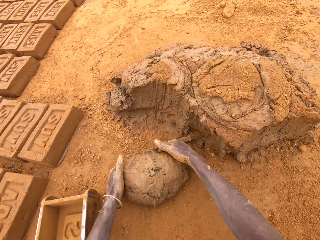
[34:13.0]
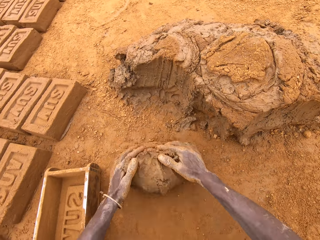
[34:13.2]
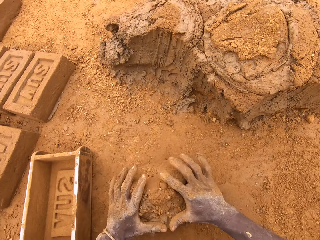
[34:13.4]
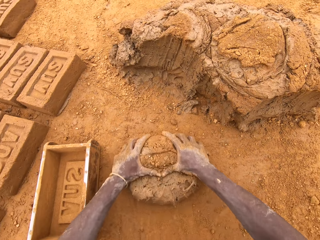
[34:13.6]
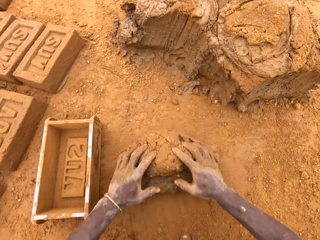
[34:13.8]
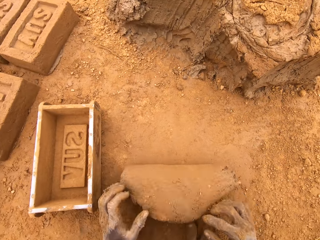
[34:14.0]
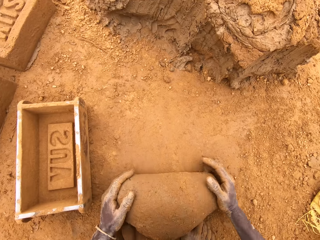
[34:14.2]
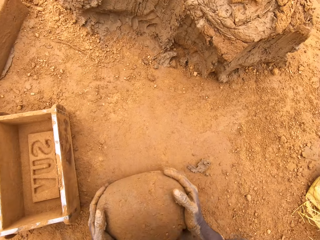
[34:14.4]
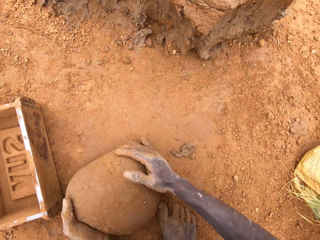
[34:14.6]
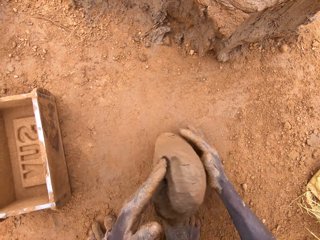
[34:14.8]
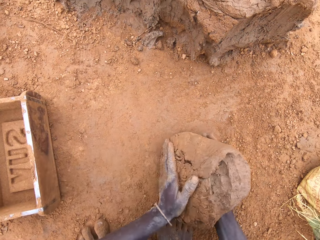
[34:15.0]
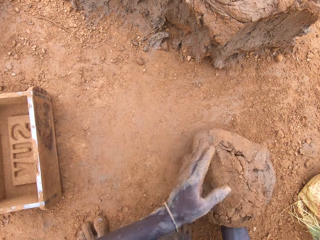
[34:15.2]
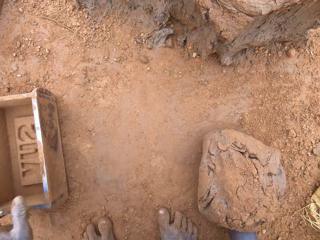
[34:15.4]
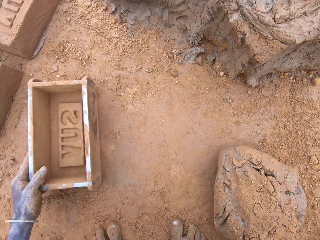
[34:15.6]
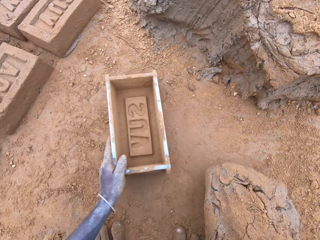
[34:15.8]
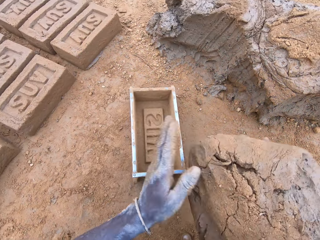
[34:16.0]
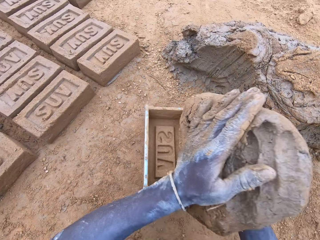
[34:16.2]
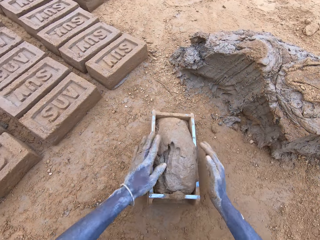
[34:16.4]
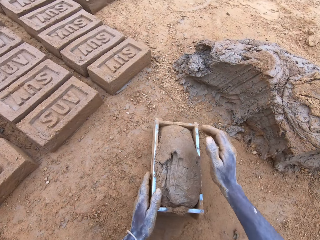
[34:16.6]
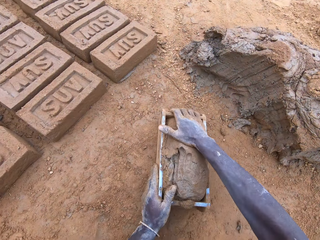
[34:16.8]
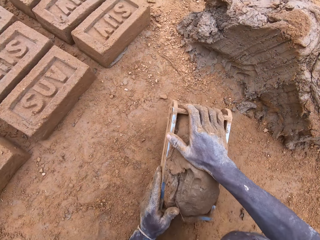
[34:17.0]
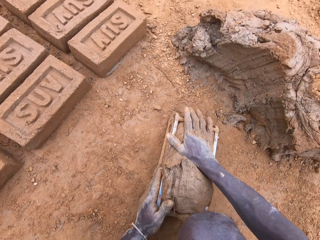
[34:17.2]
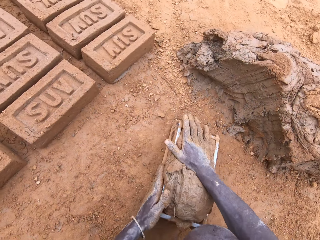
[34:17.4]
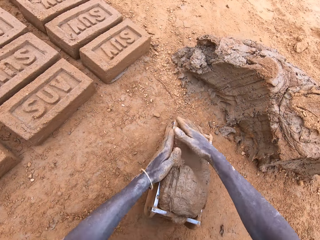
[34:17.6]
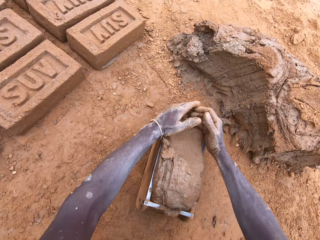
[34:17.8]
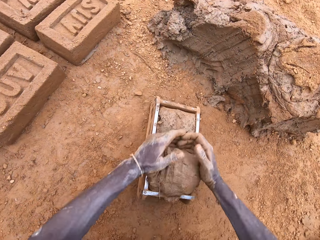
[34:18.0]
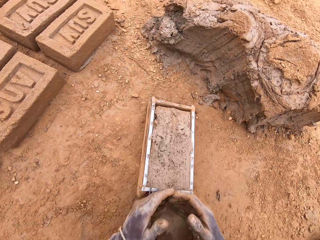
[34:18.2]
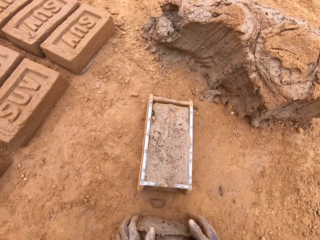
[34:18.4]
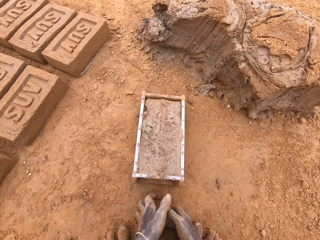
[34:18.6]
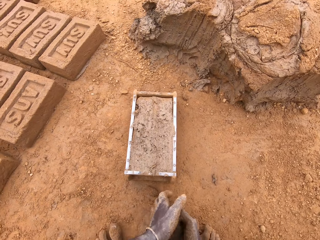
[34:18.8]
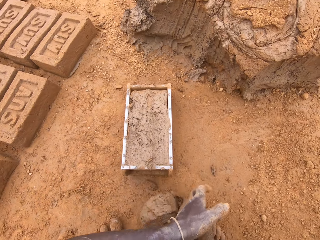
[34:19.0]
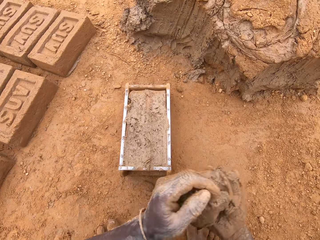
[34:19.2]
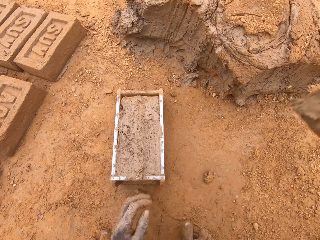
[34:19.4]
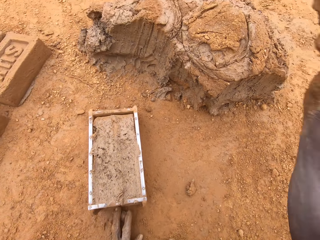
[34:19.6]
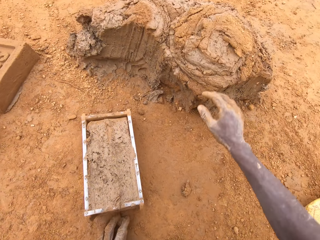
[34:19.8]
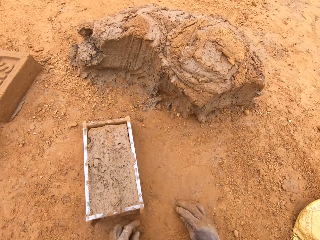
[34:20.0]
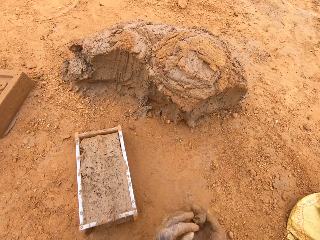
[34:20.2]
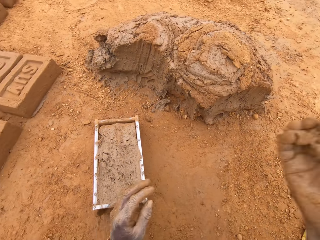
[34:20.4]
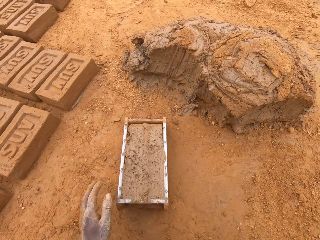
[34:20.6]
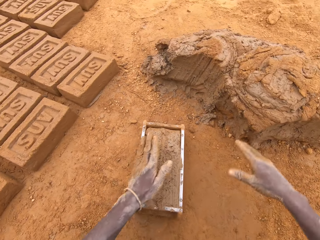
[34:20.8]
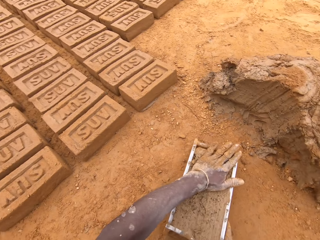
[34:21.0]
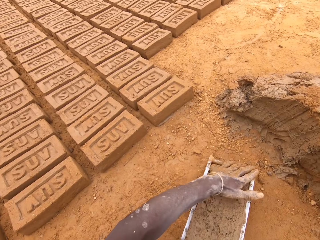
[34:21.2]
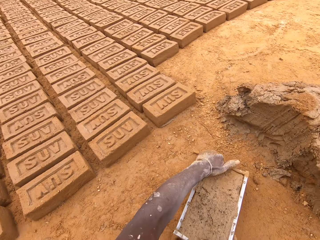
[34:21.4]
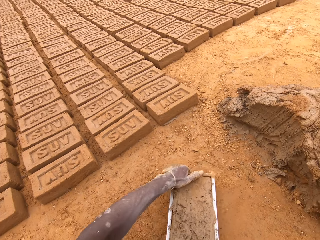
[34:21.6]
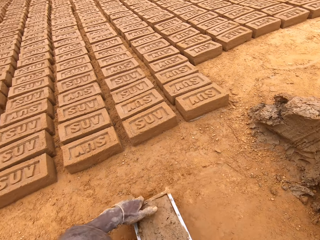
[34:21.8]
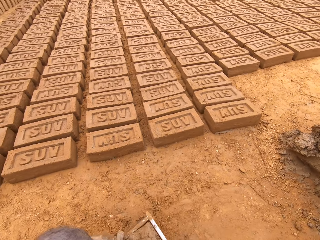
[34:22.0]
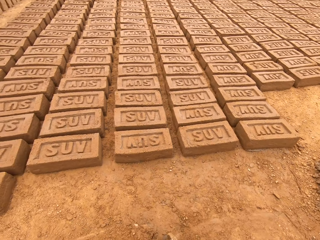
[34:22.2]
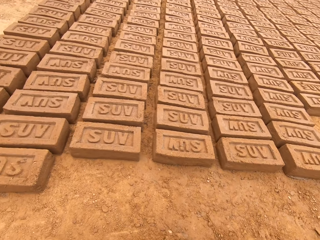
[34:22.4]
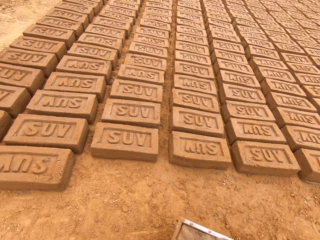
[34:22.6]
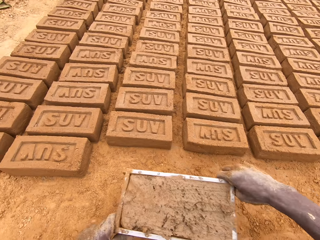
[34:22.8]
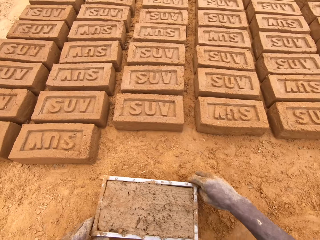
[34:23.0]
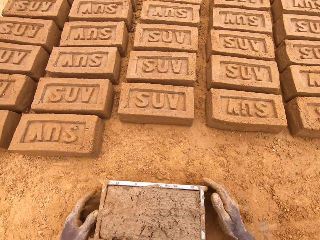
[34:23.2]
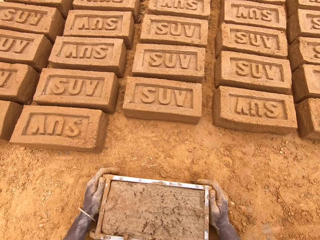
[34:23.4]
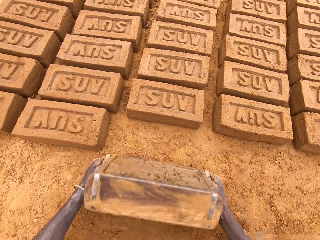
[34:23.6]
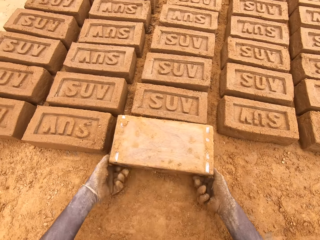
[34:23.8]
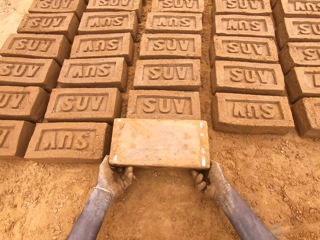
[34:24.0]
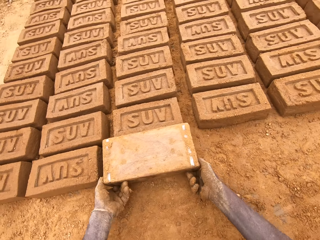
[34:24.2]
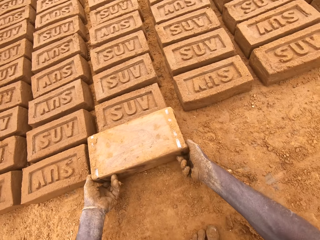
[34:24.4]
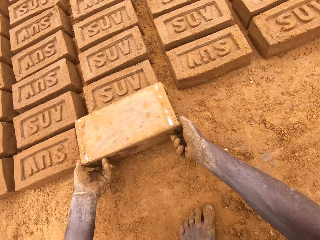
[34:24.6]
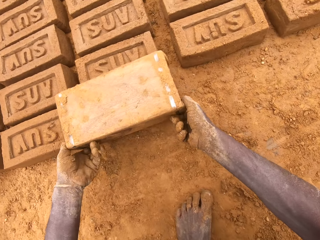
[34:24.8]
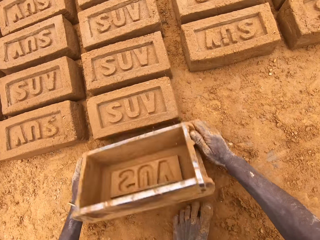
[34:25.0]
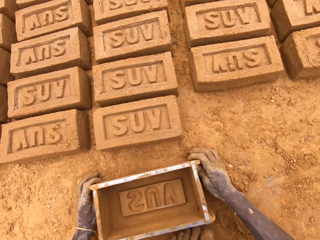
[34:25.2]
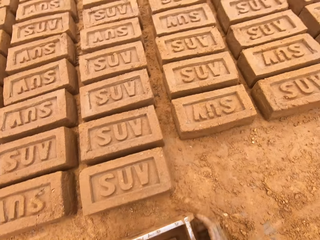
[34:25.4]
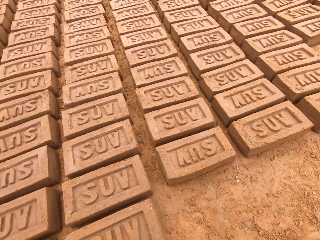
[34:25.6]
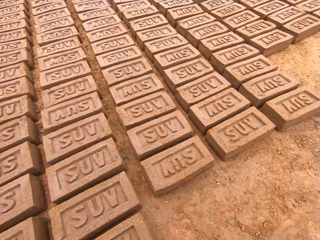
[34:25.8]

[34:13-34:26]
The camera wearer moulds mud on the ground. They put the mud in a brick mould or box. They press the clay. They cut the mud in the brick mould. They level the clay in the box. They throw the mud on a heap of mud. They move the box. They put a brick on the ground from the brick mould.

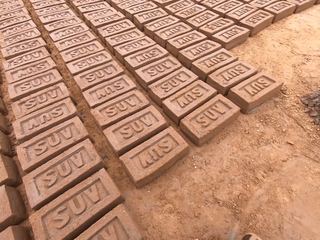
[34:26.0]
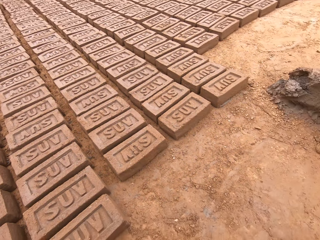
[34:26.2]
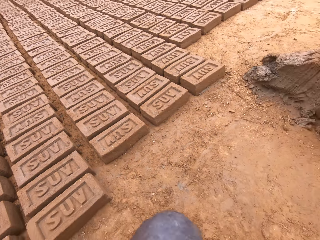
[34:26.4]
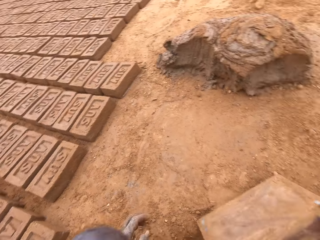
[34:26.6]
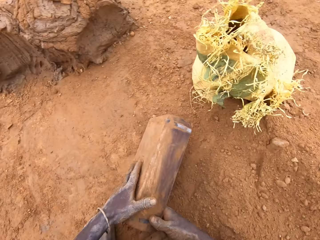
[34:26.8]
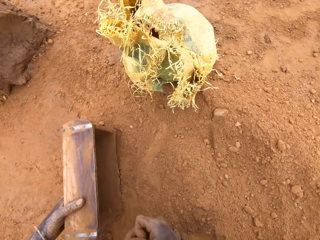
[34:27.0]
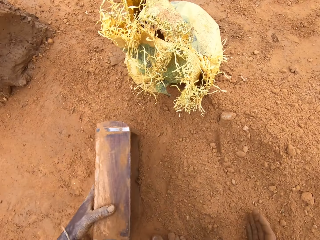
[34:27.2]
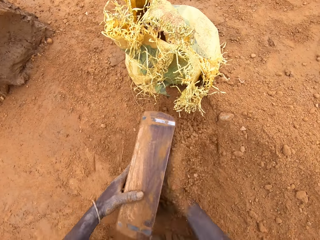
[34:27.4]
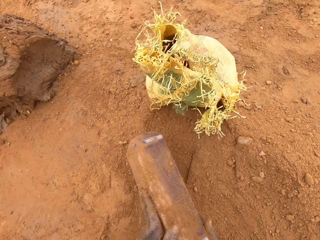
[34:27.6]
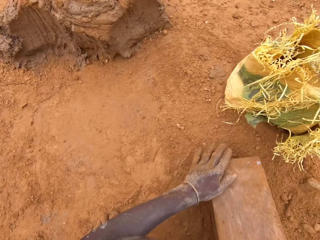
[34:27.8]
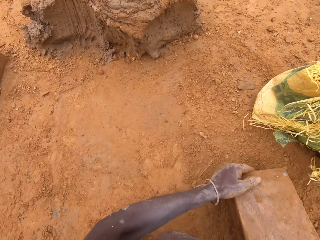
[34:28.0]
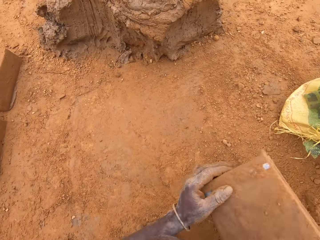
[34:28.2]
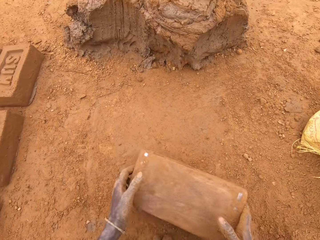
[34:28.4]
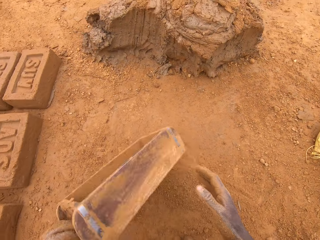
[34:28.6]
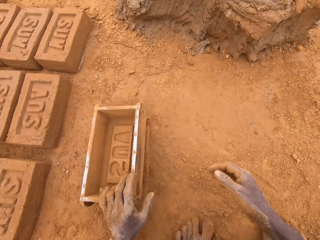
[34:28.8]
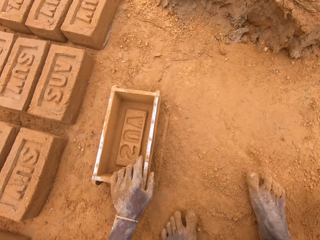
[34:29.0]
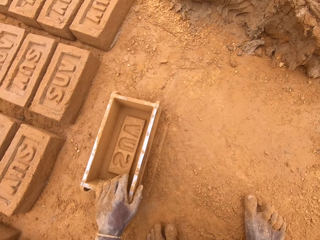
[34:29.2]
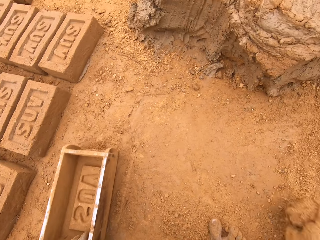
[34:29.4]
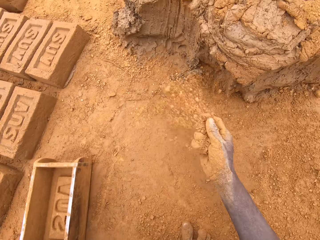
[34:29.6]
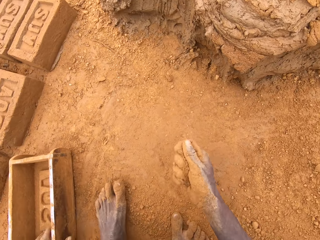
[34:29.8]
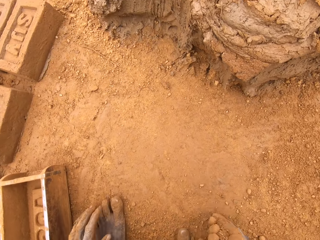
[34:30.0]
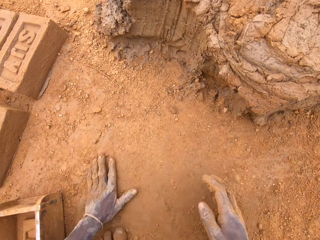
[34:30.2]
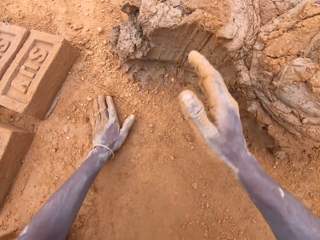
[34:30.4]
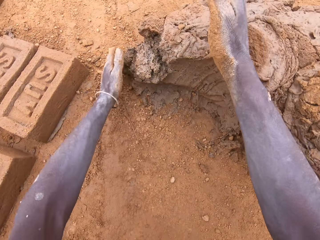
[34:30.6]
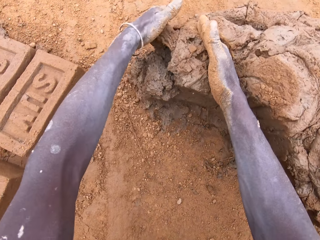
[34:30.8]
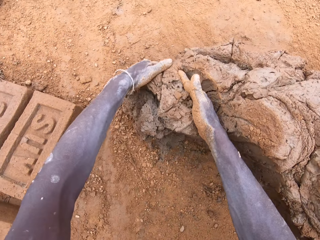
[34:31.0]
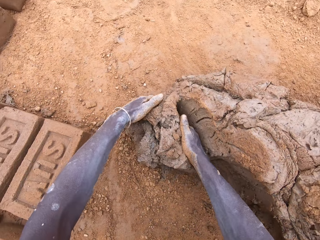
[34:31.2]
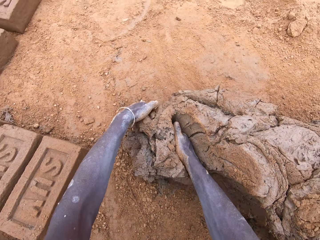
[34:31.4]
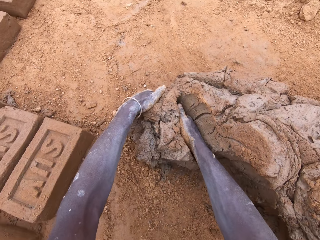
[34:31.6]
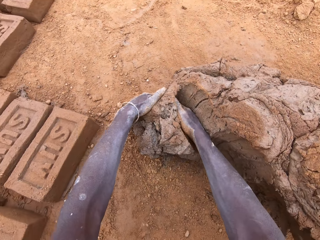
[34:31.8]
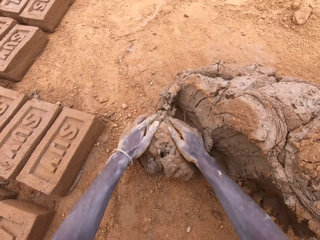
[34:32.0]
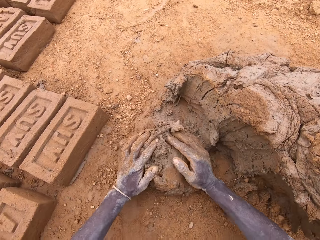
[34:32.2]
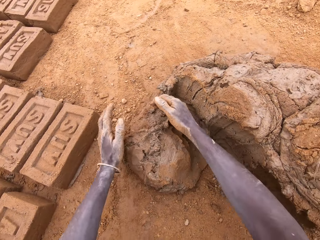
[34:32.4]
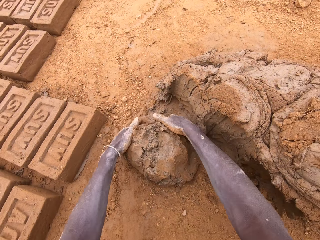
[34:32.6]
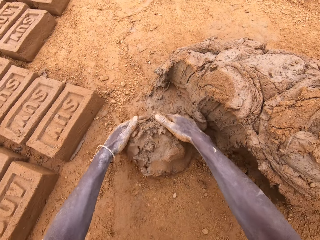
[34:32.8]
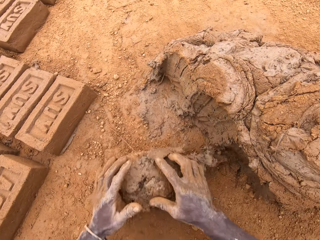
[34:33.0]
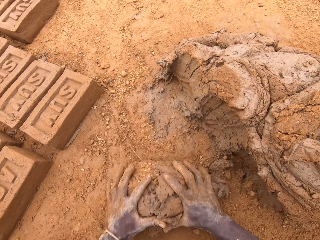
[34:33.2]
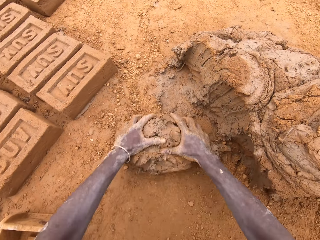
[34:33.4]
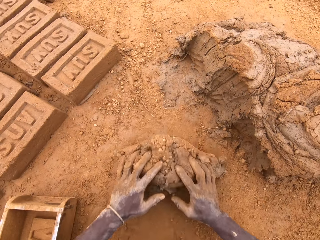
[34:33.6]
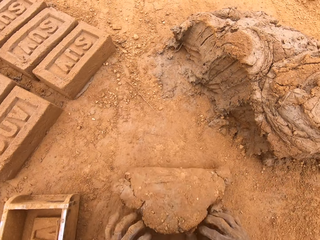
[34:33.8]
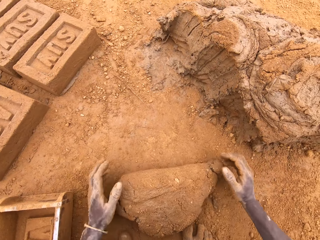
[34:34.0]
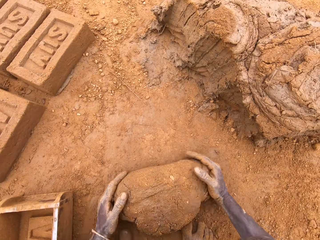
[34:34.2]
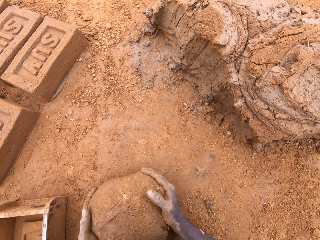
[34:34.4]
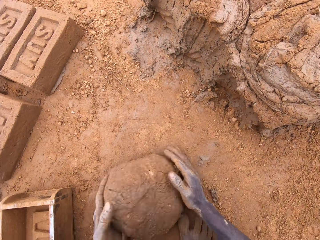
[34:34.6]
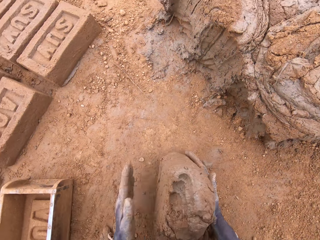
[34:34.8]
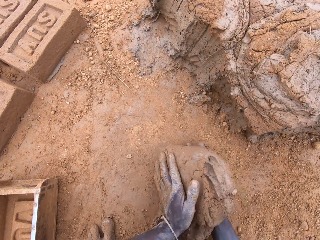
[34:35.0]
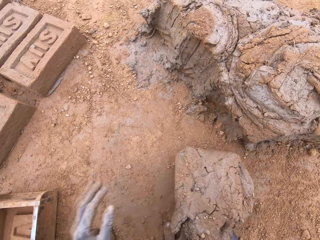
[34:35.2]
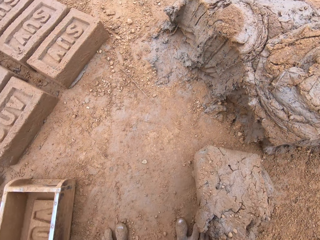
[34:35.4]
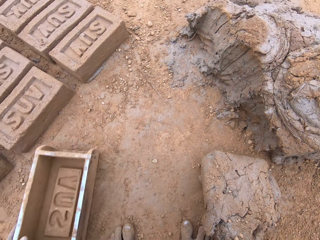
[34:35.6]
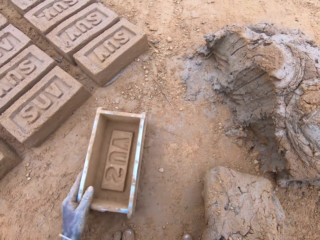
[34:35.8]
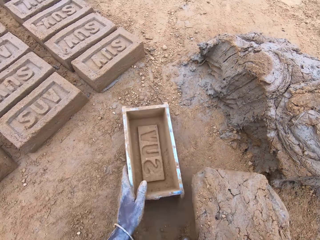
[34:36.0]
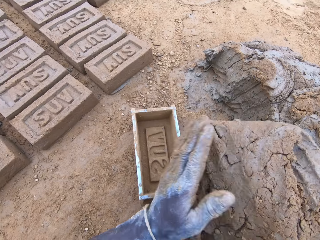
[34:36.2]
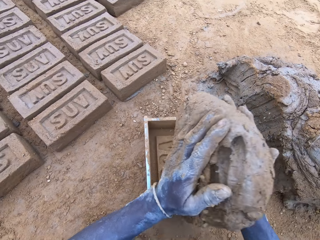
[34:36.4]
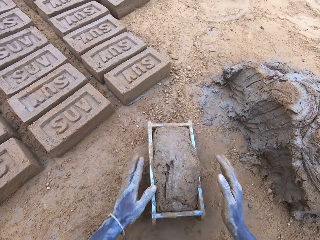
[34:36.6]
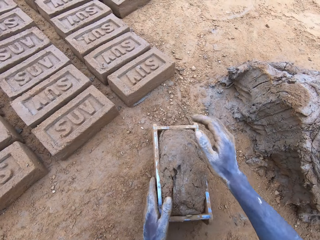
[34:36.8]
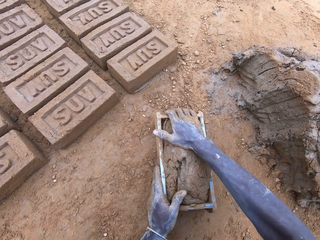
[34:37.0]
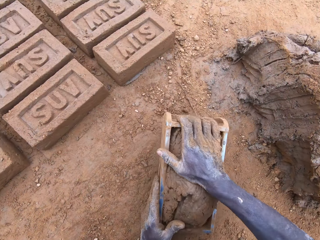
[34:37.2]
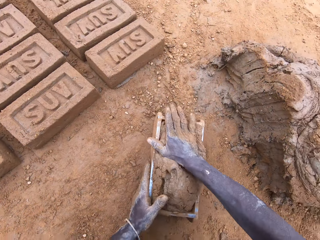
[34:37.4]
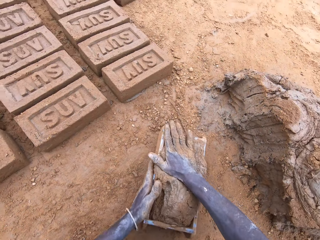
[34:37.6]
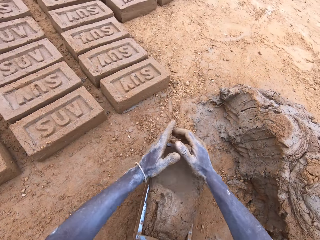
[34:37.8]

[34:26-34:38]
The camera wearer puts sand in a brick mould or box. He pours the sand on the ground from the brick mould. He moves the box. He spreads the sand on the ground. He cuts mud on the heap of mud. He scoops clay with his hands. He moulds the mud on the ground. He moves the box. He puts the mud in the brick mould. He presses the clay.
